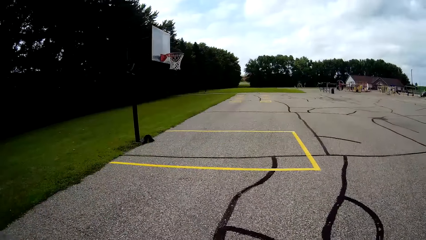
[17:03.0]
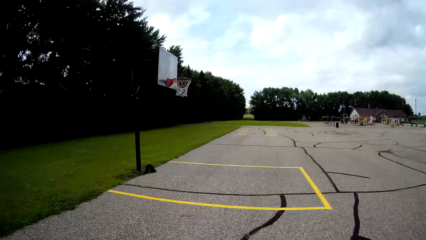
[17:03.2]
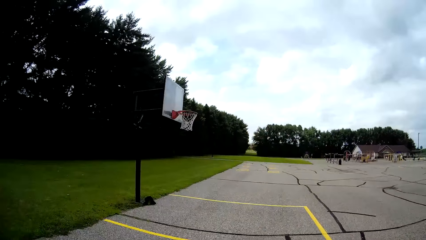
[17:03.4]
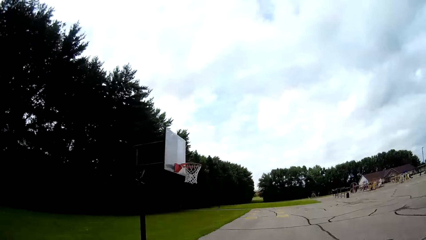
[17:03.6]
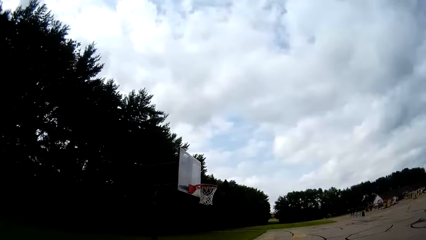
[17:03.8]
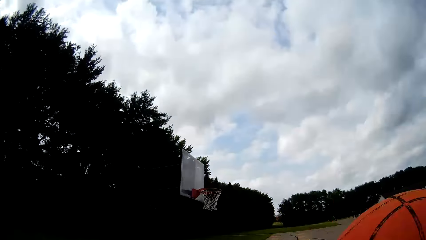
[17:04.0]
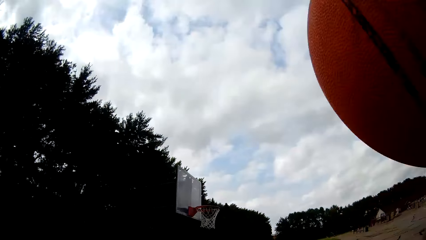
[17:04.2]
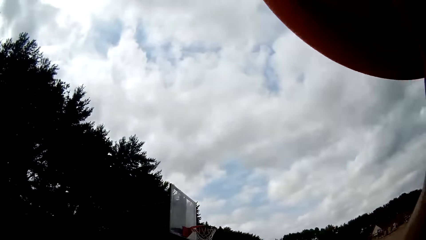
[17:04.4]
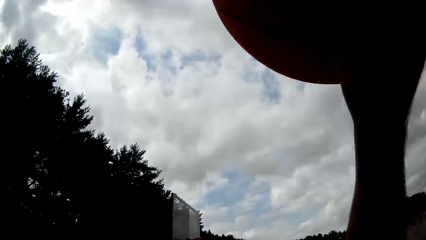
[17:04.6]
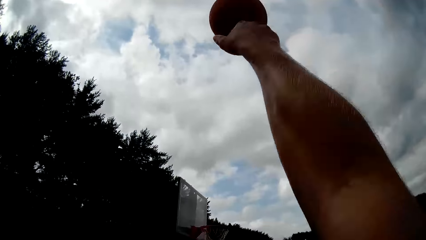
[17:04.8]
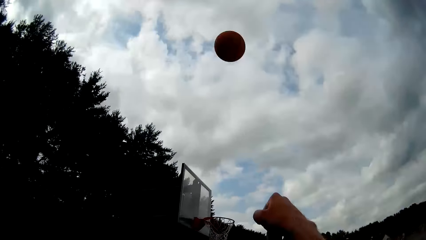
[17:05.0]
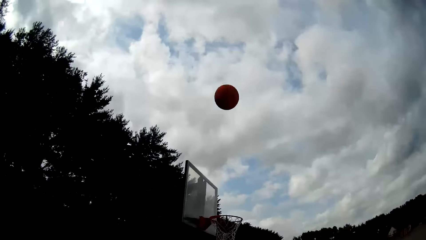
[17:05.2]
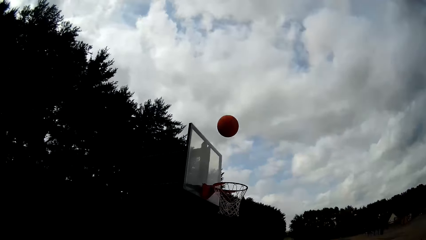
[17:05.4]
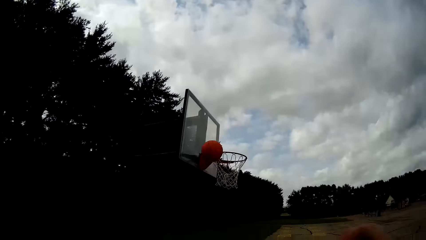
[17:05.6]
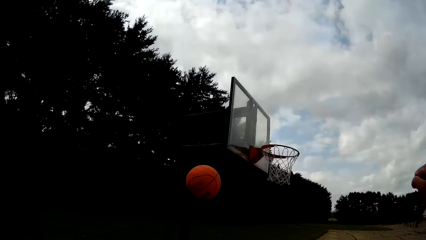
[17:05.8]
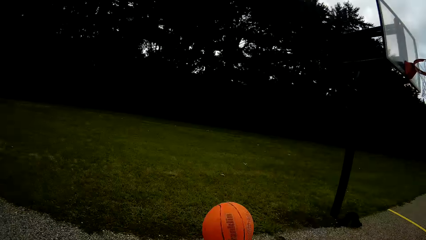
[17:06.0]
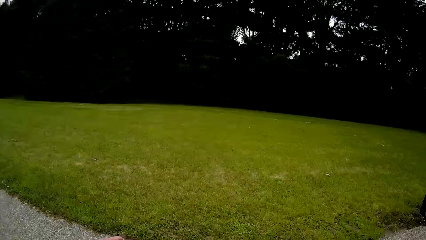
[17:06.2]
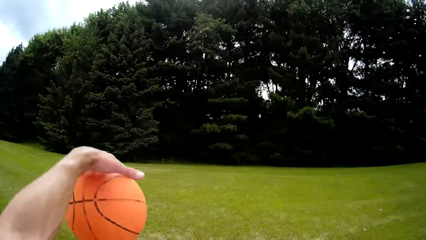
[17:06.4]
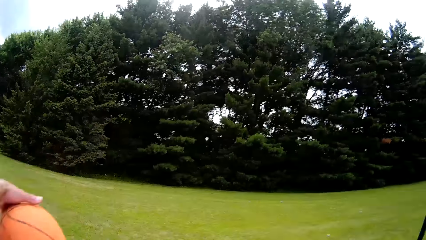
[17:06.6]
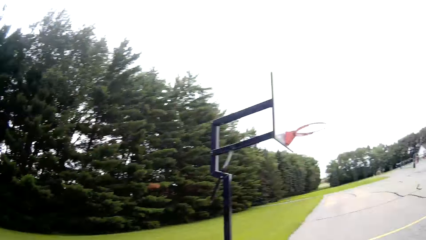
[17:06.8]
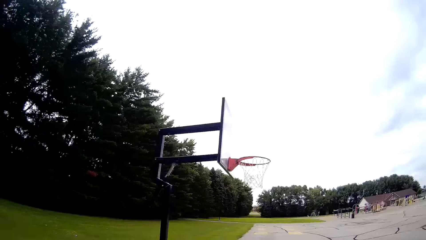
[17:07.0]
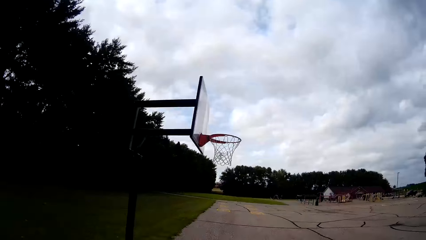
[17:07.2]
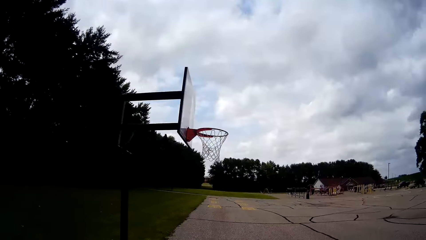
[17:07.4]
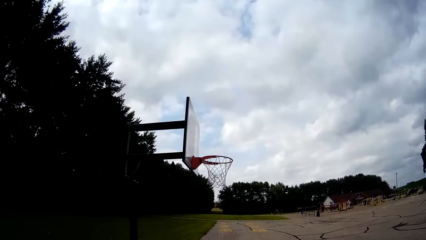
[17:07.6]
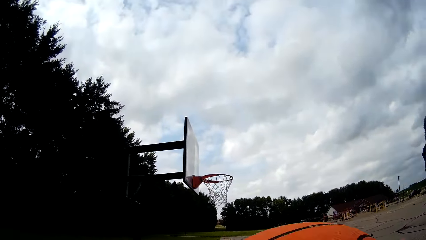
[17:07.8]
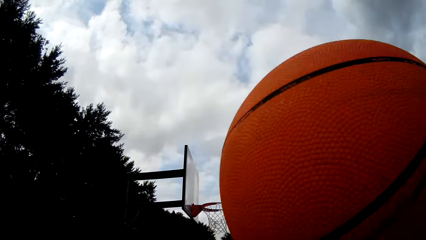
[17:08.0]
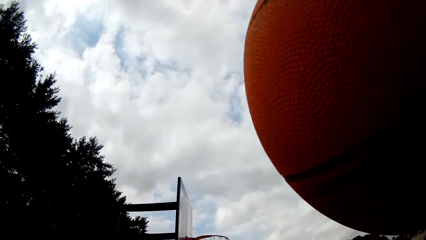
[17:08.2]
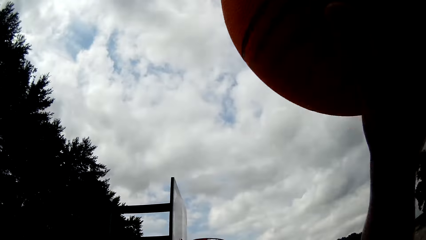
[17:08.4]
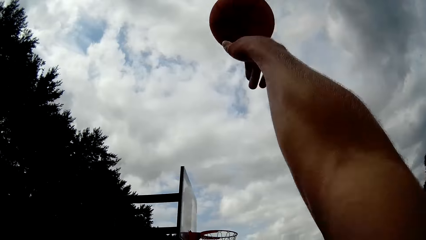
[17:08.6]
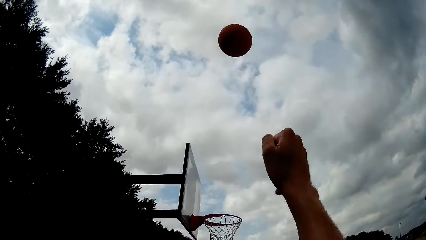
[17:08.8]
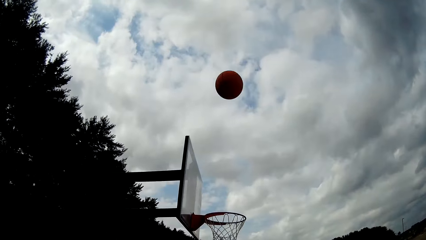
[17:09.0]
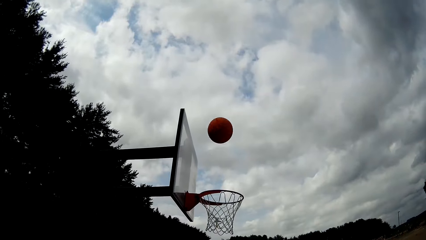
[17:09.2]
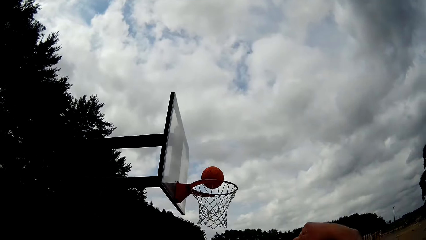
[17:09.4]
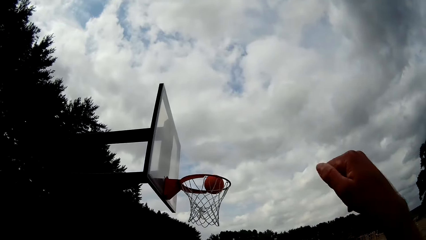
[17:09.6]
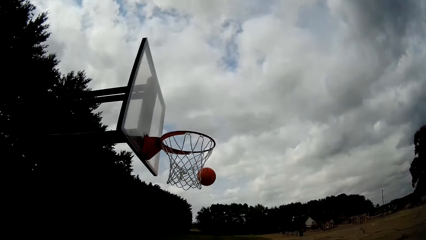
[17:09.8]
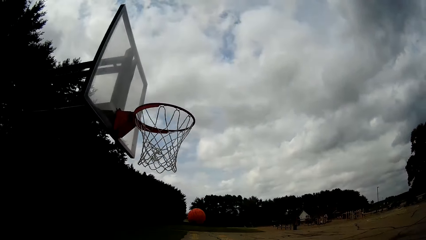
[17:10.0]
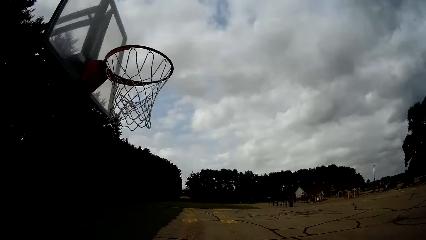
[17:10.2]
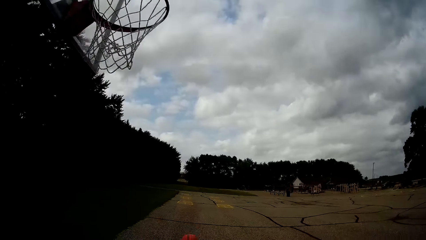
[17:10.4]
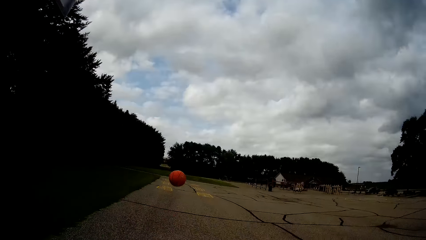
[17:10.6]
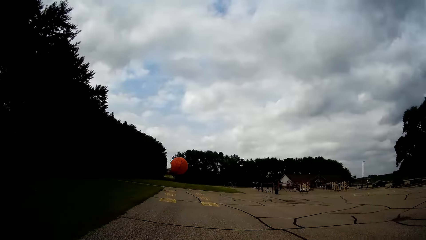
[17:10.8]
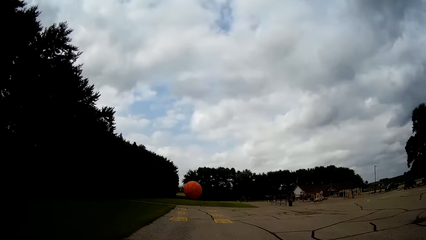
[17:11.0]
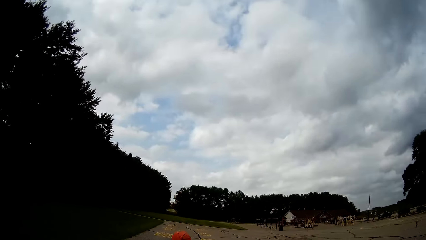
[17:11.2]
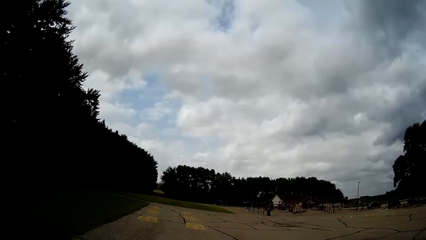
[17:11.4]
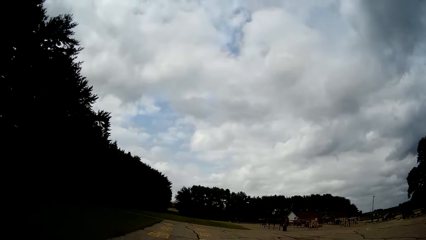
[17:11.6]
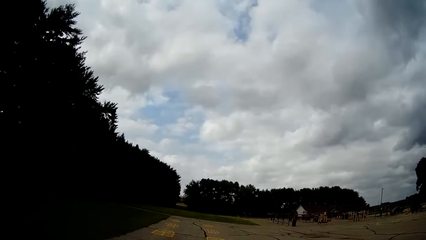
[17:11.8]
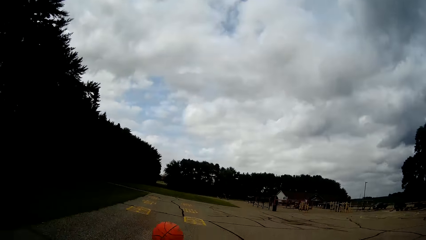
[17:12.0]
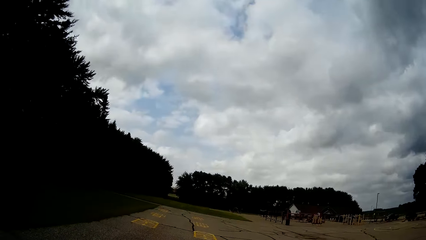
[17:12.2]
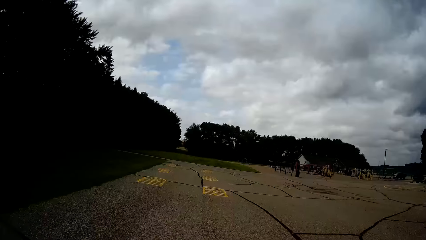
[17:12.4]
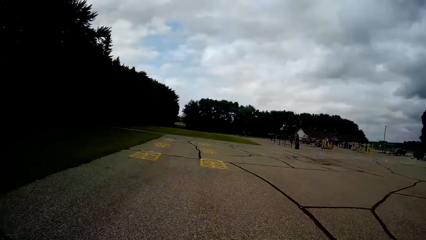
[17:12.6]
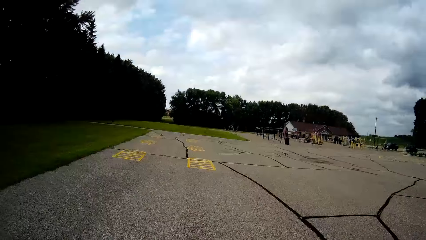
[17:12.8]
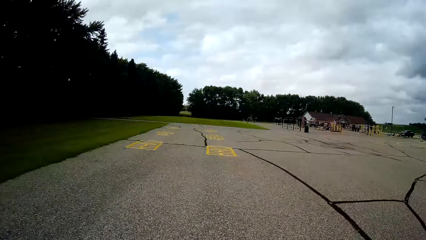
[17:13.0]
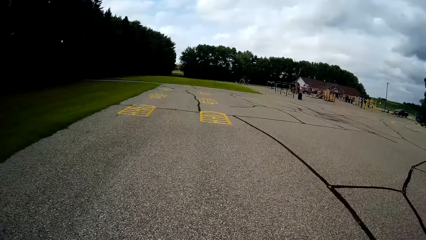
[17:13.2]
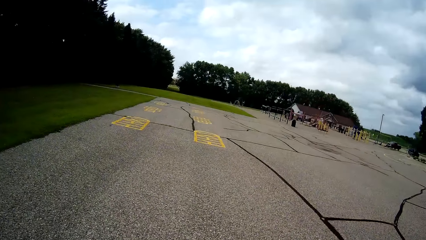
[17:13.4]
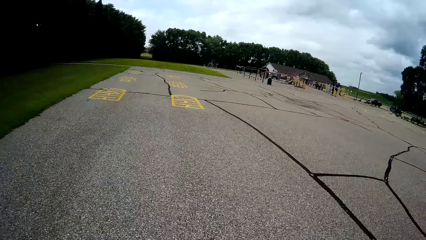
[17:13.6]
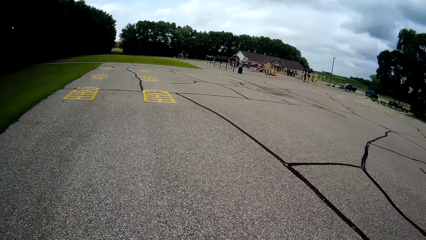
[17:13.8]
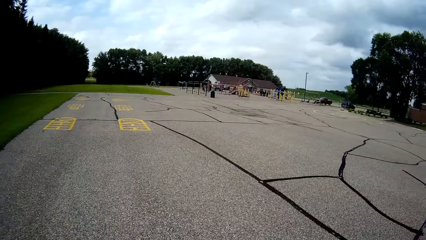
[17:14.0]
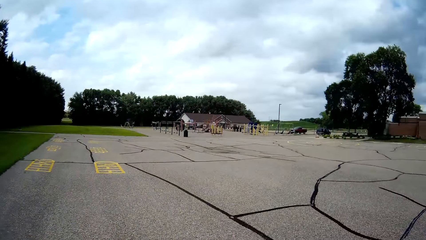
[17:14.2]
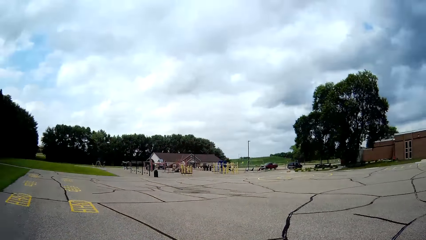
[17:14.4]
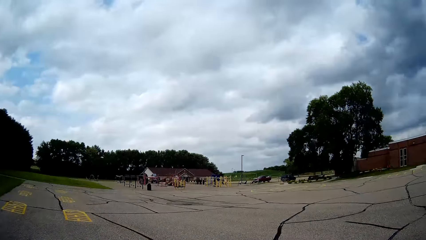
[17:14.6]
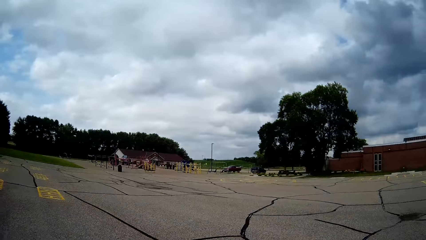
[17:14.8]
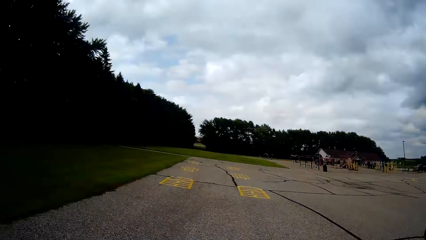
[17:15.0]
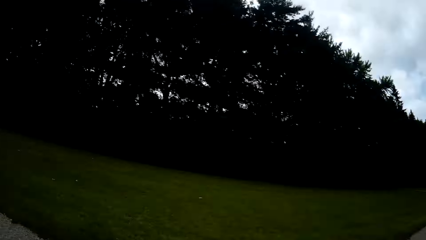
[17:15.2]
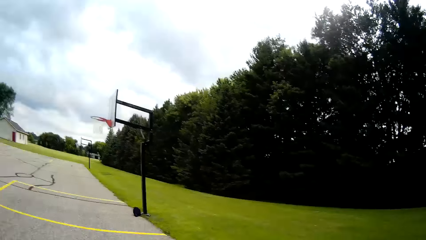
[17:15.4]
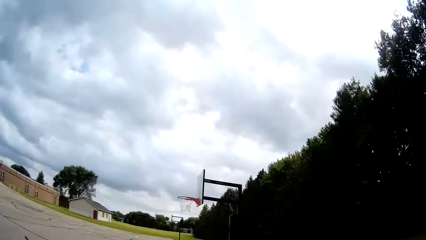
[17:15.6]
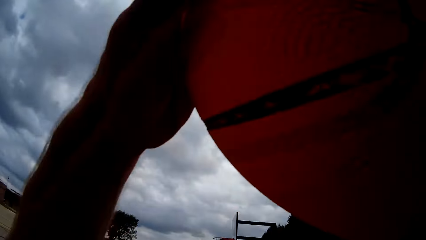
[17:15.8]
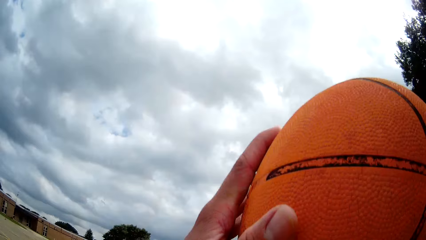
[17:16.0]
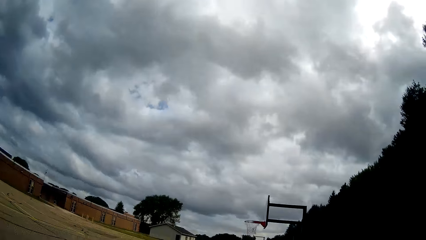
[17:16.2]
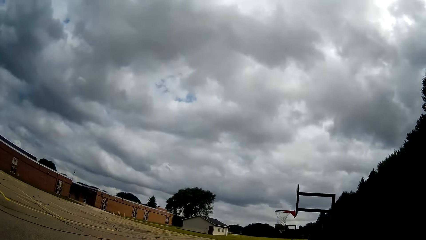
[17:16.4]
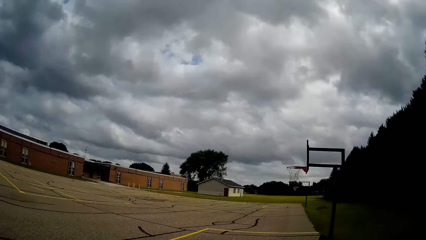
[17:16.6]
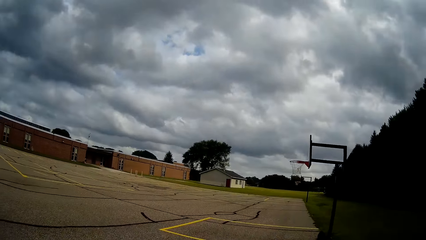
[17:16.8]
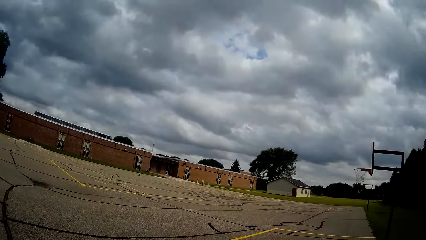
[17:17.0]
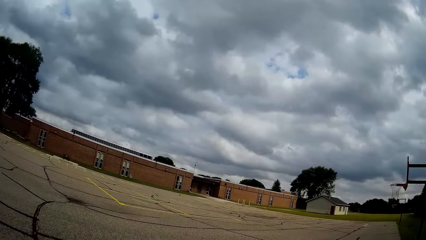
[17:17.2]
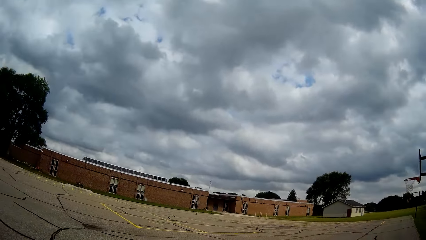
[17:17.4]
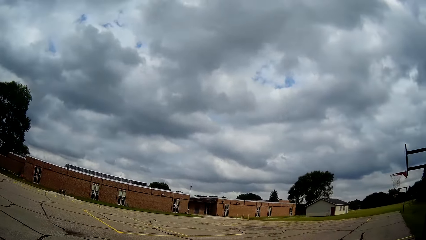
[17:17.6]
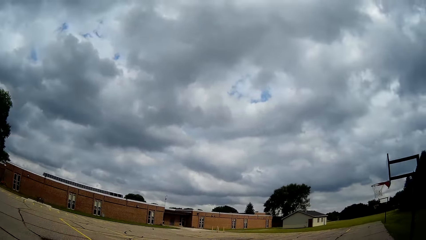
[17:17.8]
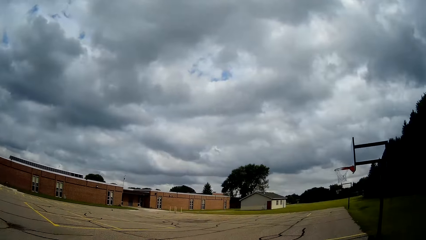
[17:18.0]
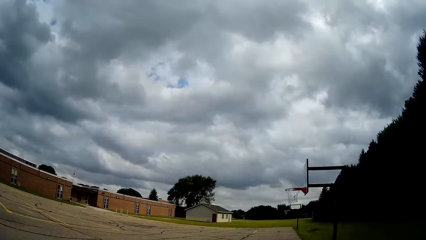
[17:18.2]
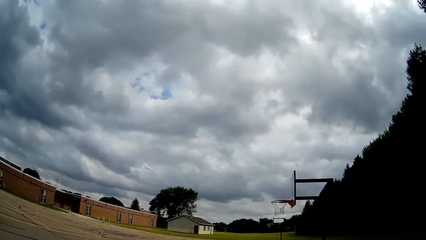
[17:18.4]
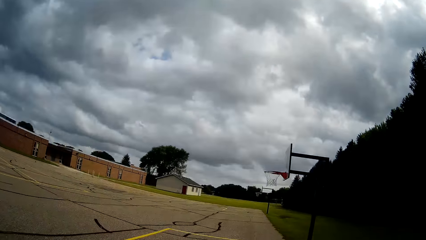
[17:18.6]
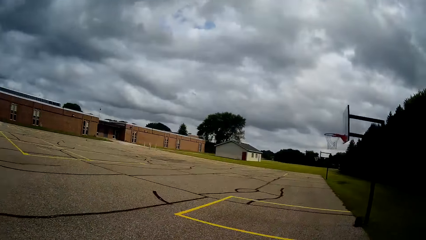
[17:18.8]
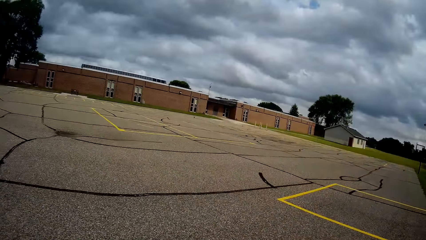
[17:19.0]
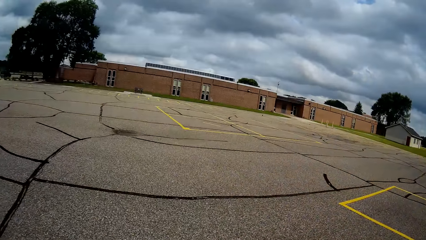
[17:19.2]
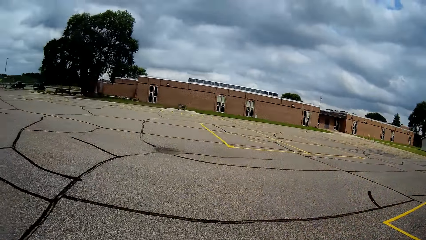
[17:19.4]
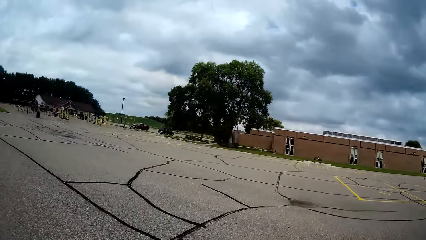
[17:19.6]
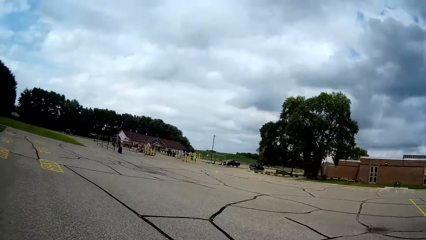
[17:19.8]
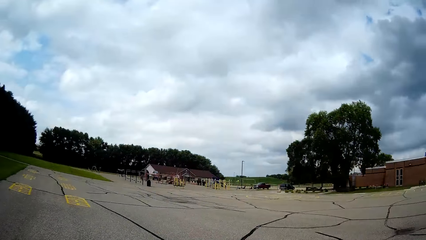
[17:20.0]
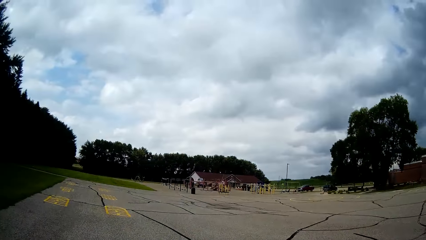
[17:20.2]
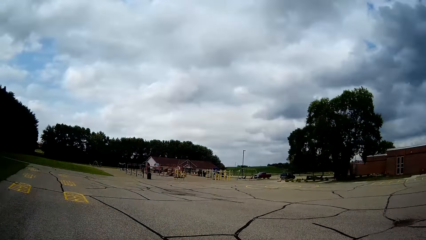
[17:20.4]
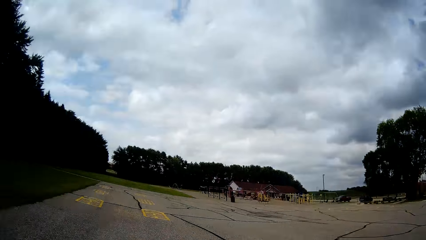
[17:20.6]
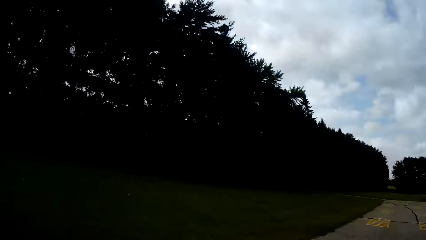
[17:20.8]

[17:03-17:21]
The camera wearer throws the basketball at the backboard hoop with his right hand. He plays basketball. He catches the basketball with his left hand and bounces the basketball. He throws the basketball at the backboard hoop with his right hand. He chases after the basketball. He bounces the basketball. He lifts the basketball with both hands. He walks around. He bounces the basketball.
